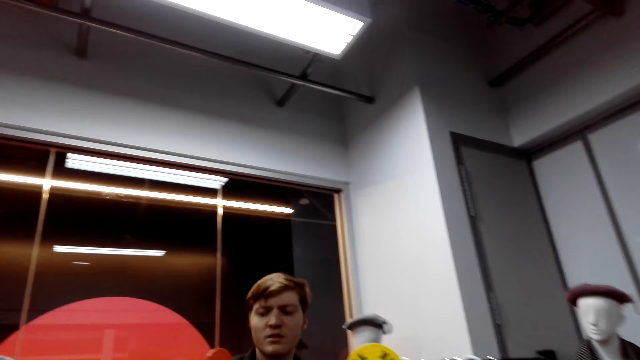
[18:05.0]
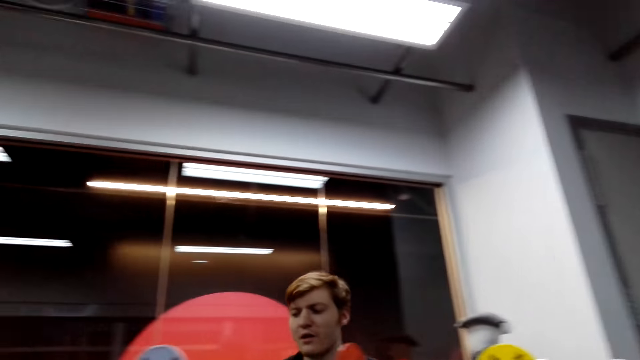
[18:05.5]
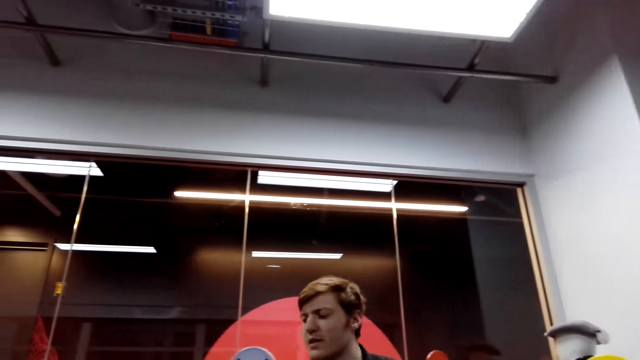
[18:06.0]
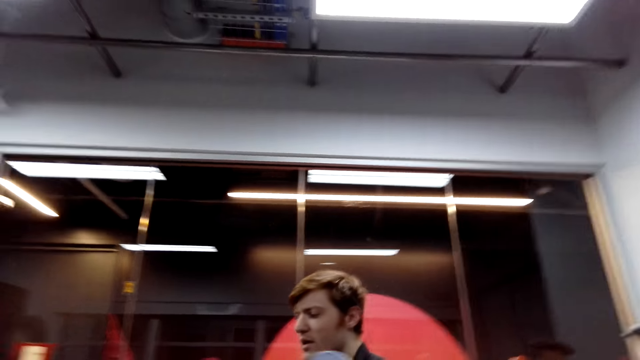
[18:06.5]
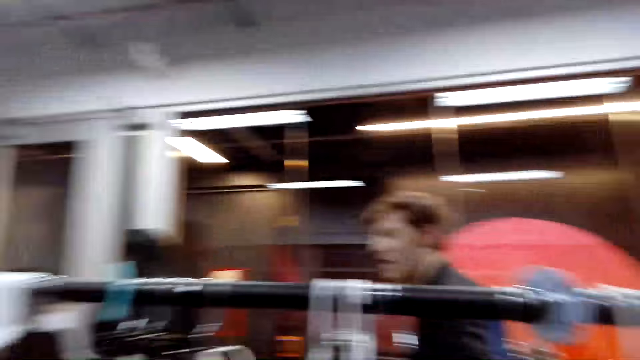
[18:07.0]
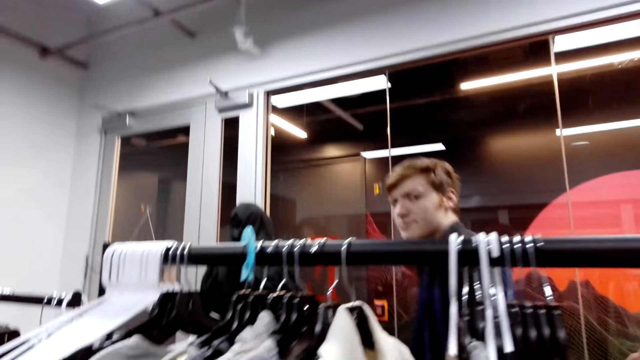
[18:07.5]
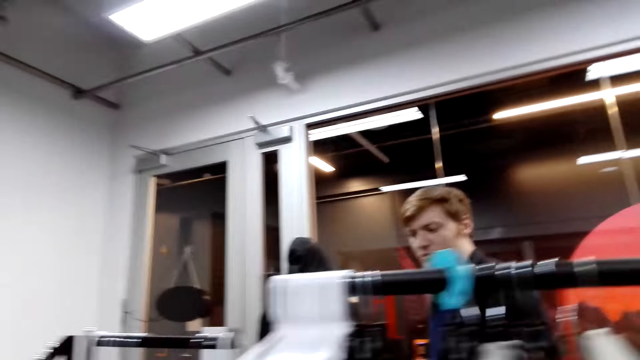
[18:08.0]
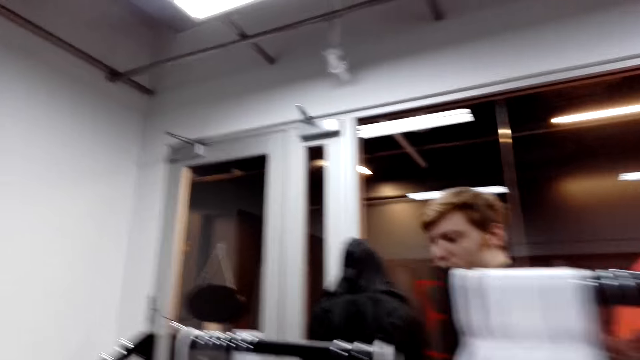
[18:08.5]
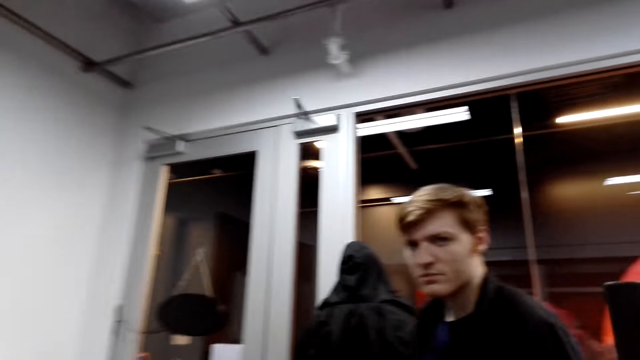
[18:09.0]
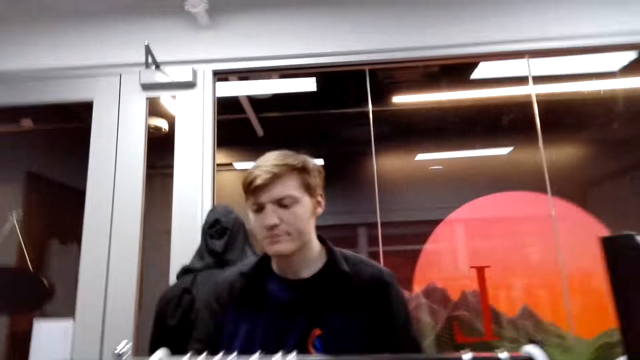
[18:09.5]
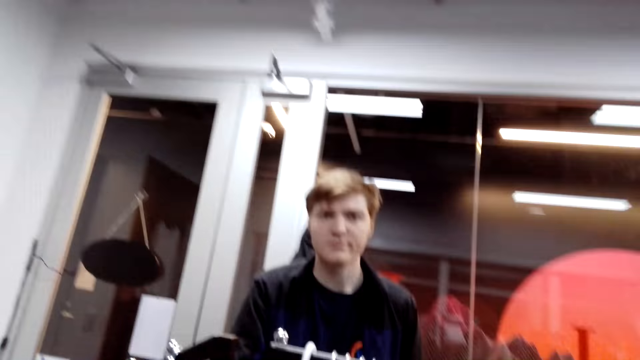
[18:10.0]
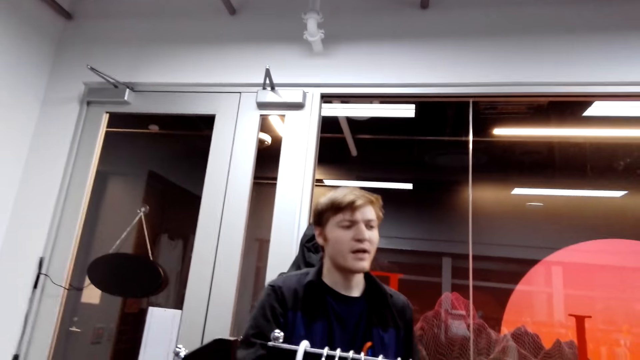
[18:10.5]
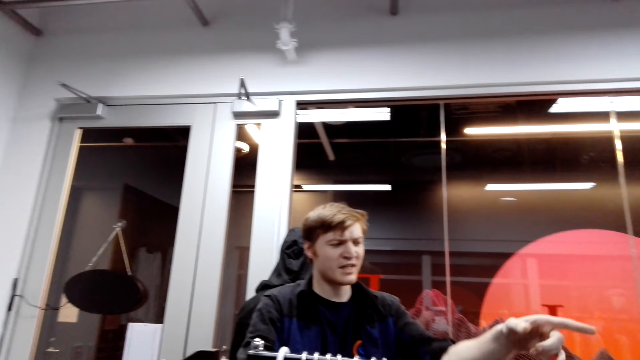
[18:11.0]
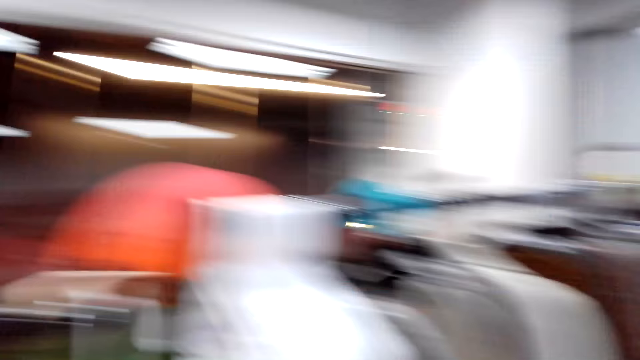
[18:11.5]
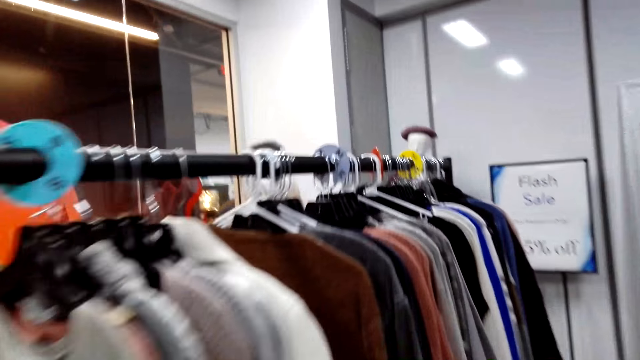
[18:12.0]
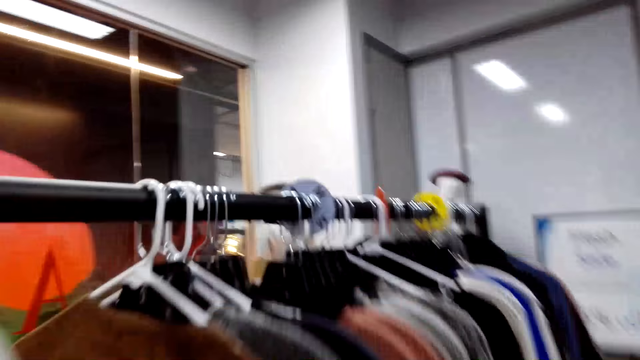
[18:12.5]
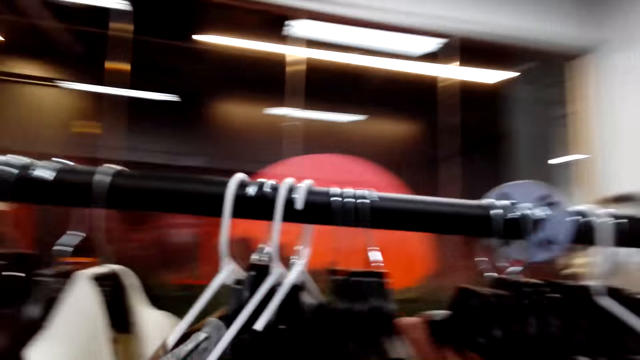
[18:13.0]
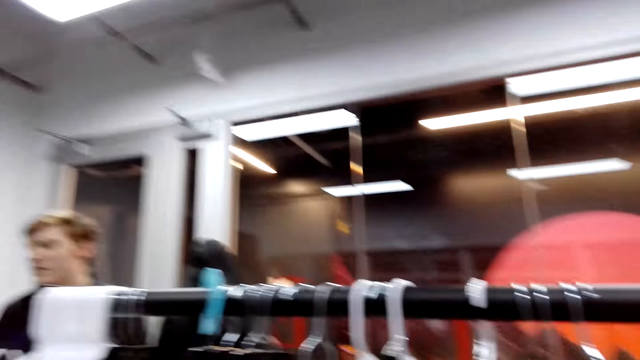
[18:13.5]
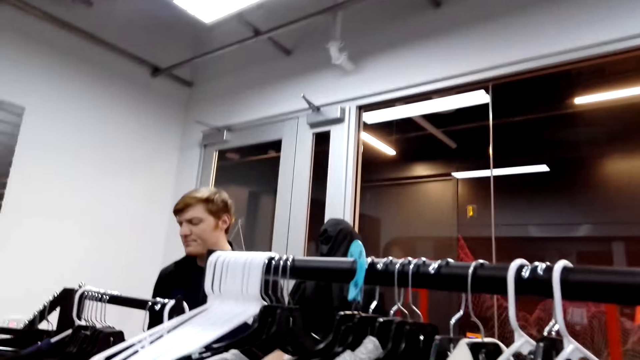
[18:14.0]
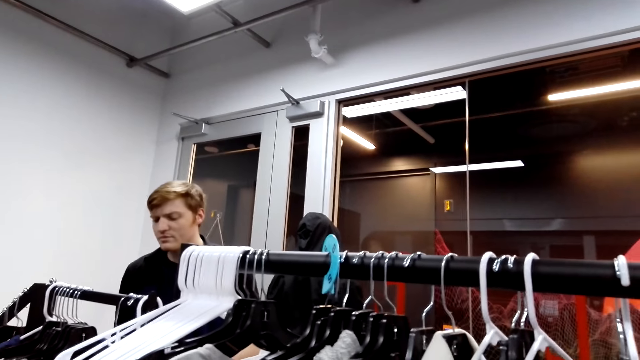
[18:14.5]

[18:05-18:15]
A man moves in the store. The camera wearer walks in the store. The man points at the clothes on the display.

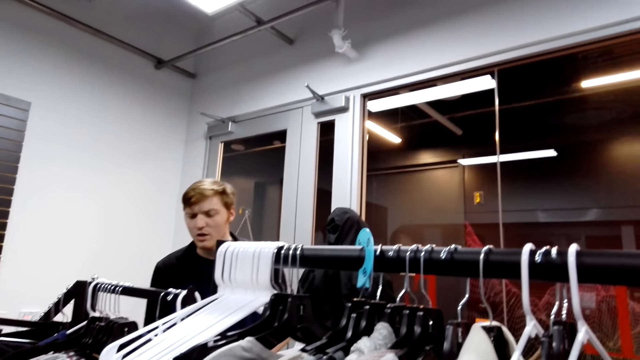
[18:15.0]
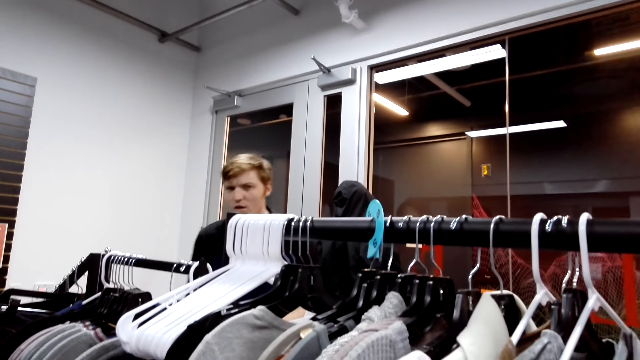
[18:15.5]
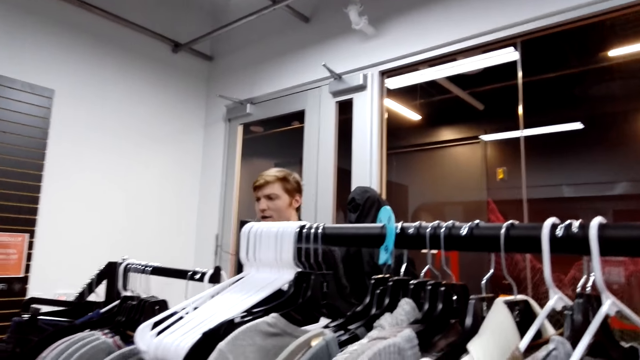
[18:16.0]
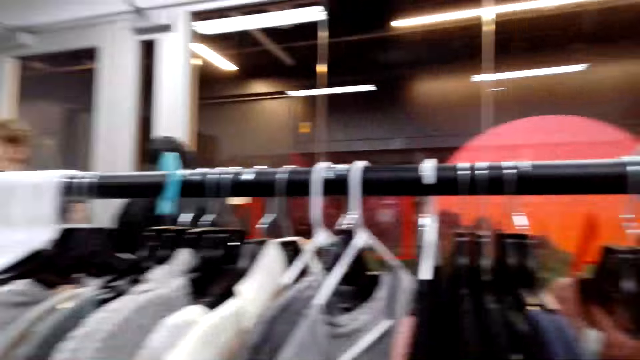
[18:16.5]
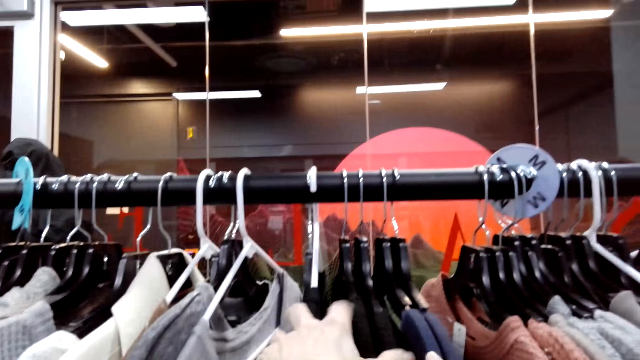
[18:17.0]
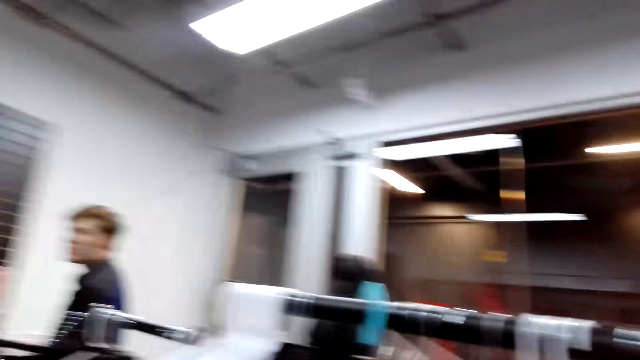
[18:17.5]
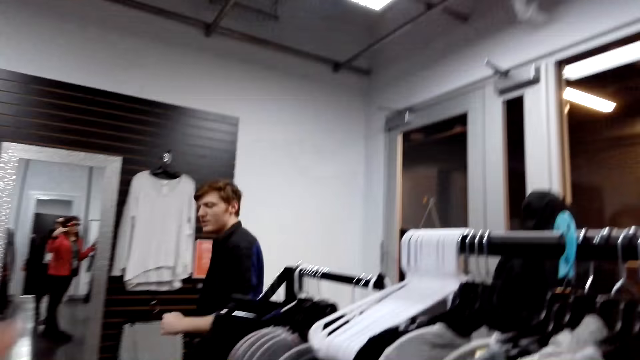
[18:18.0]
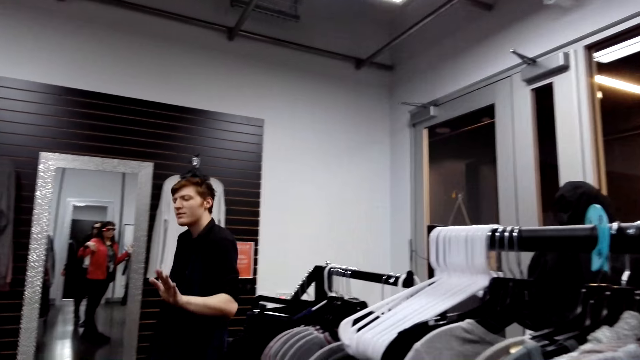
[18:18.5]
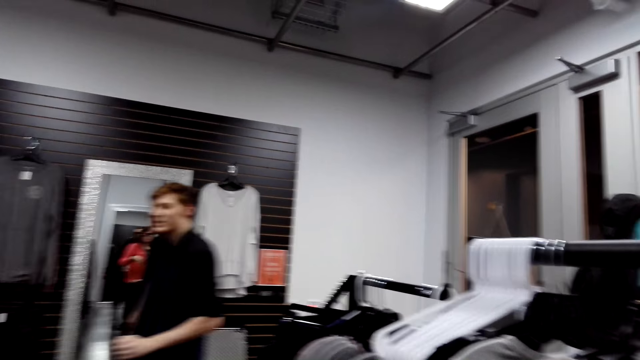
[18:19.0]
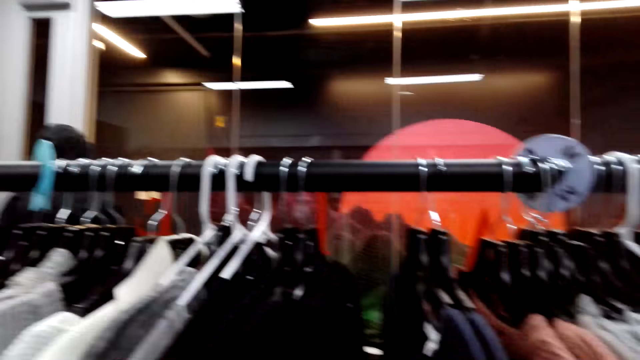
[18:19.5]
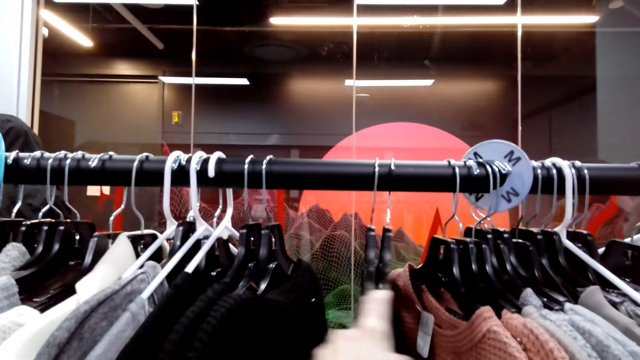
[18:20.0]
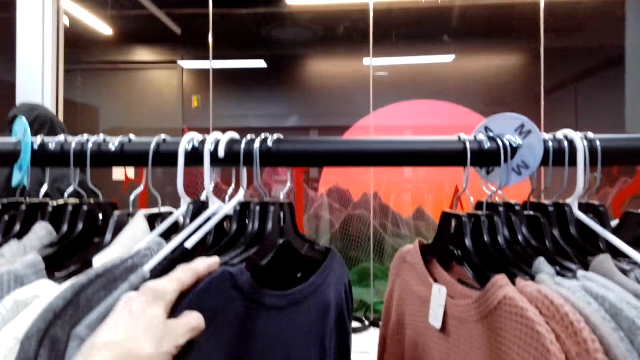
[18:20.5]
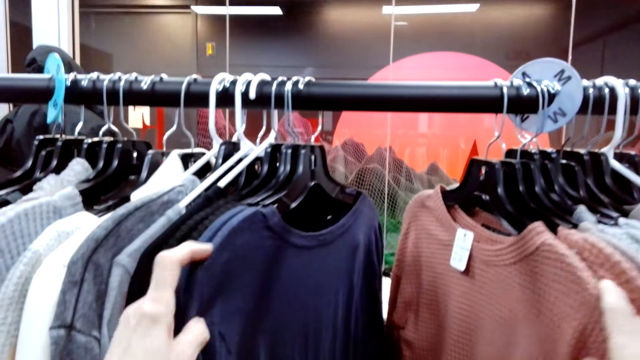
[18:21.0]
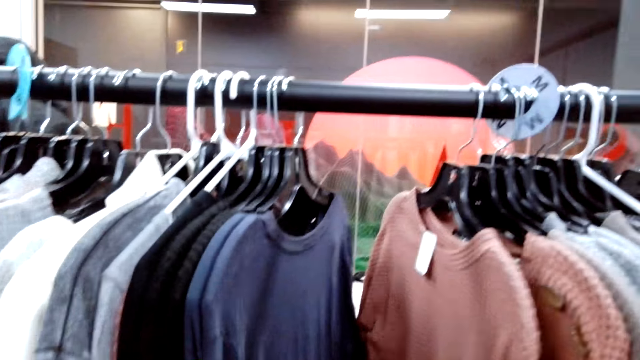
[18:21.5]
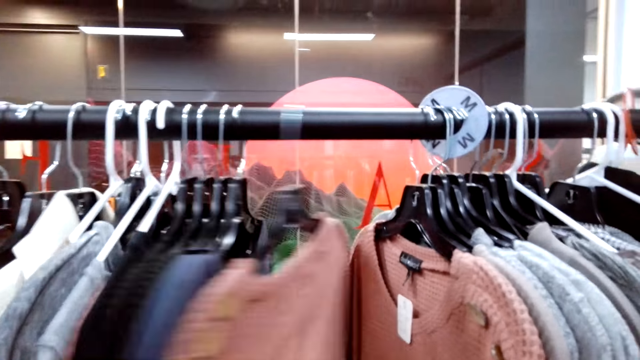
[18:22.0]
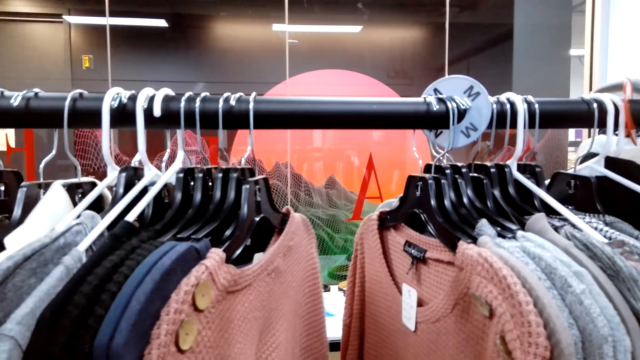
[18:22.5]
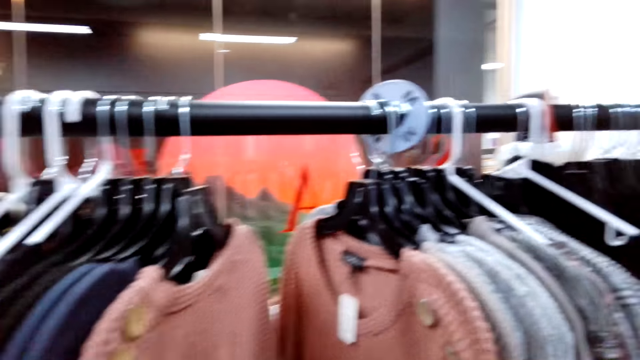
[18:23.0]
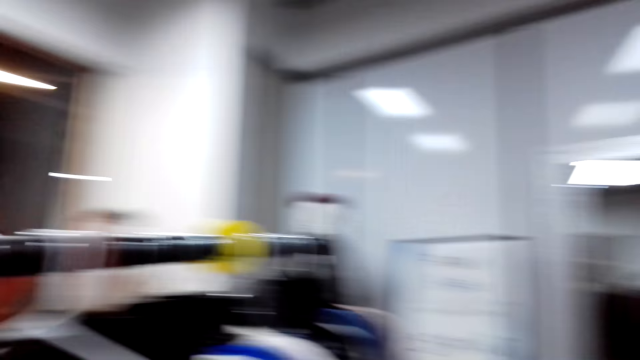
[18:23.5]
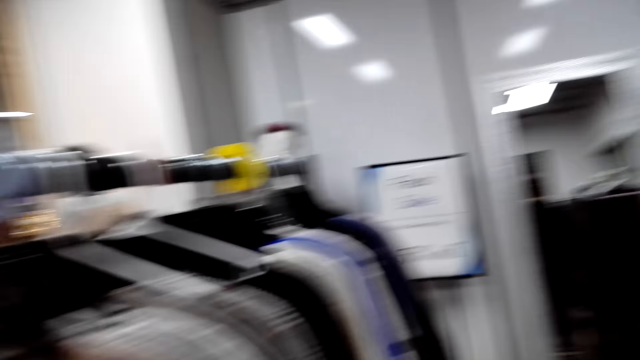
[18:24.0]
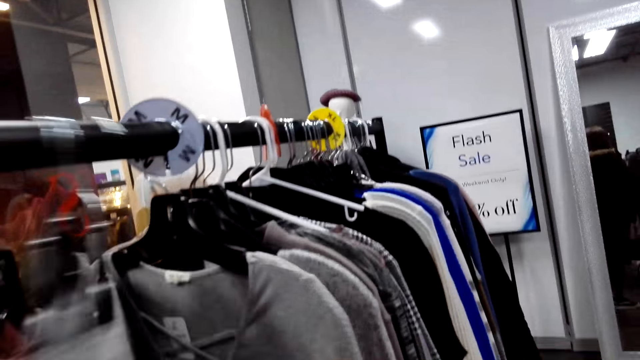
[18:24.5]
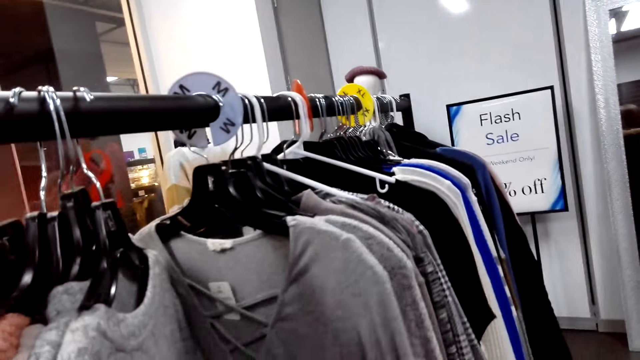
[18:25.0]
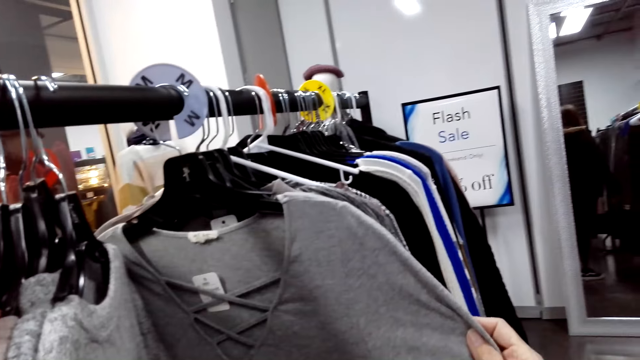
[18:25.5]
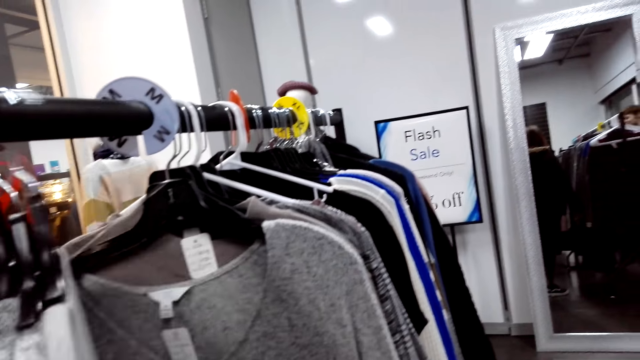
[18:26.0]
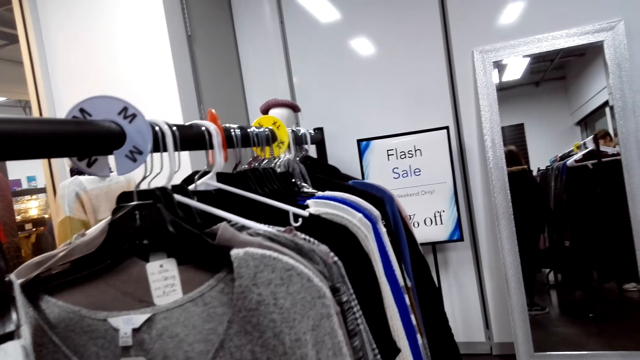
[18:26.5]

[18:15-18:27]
A man walks in the store. The camera wearer moves the clothes on the display hanger.
